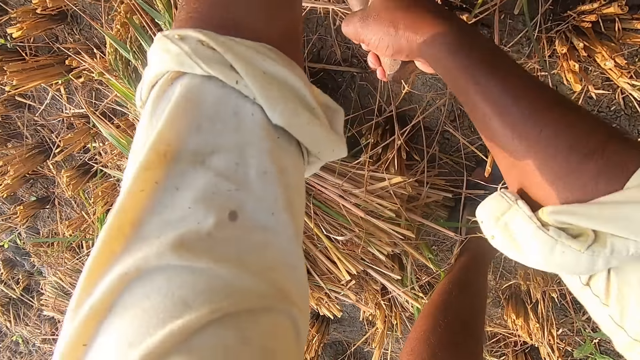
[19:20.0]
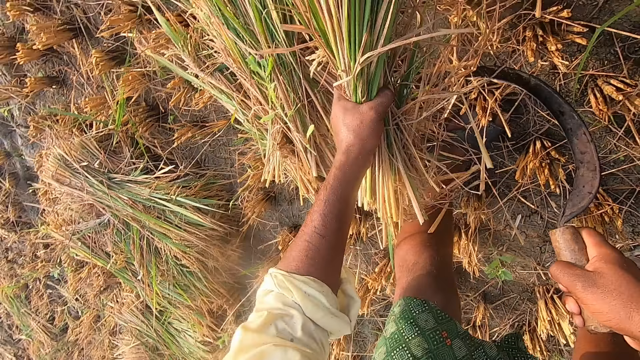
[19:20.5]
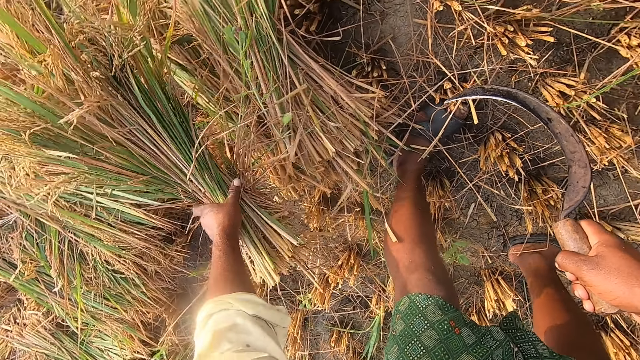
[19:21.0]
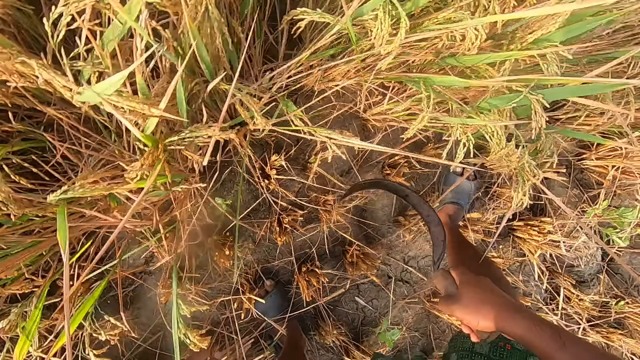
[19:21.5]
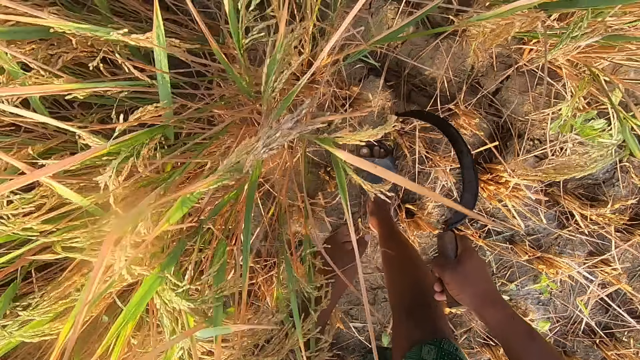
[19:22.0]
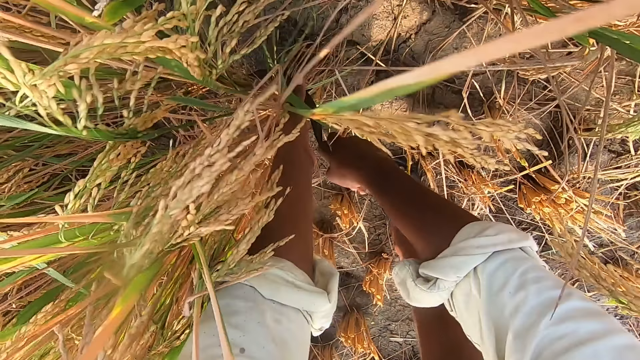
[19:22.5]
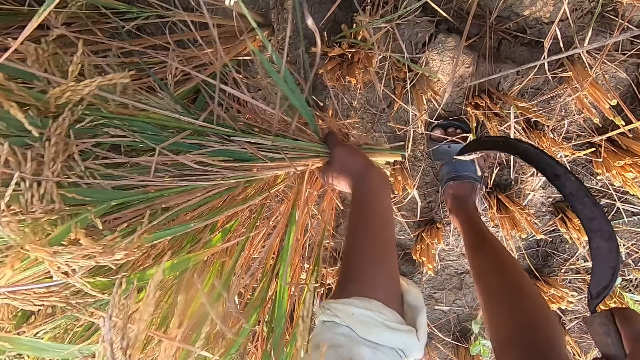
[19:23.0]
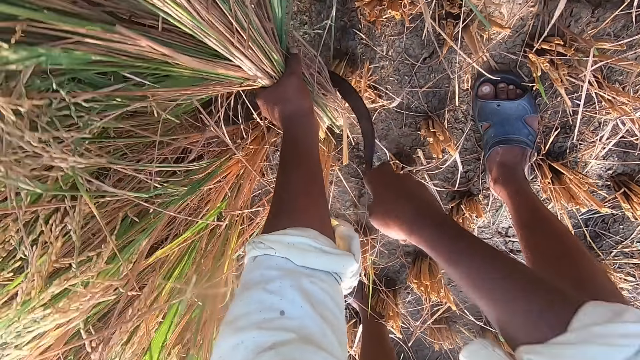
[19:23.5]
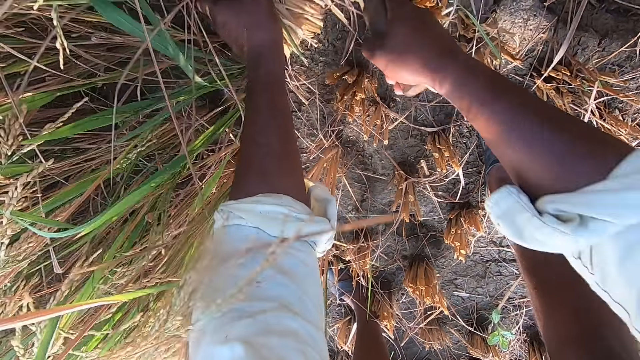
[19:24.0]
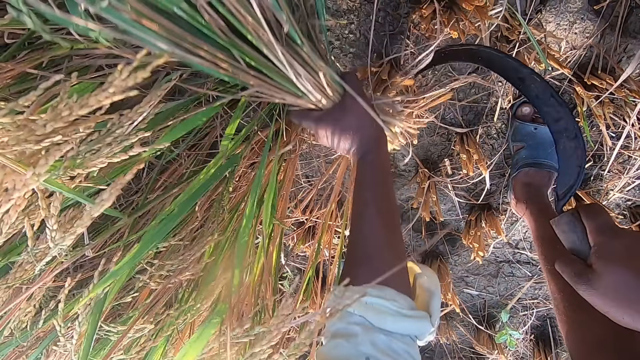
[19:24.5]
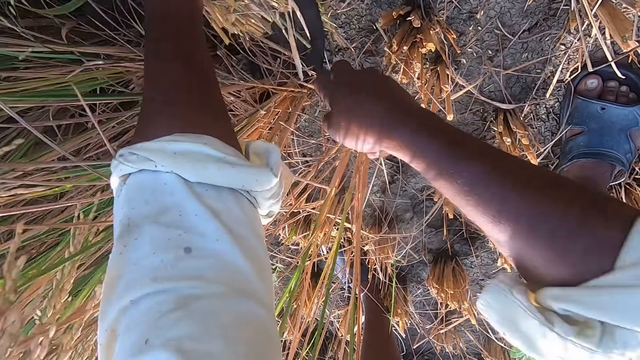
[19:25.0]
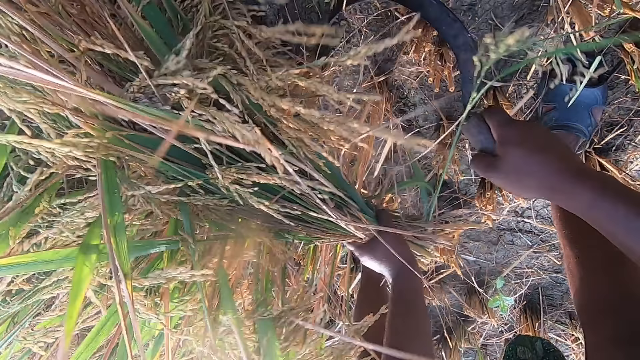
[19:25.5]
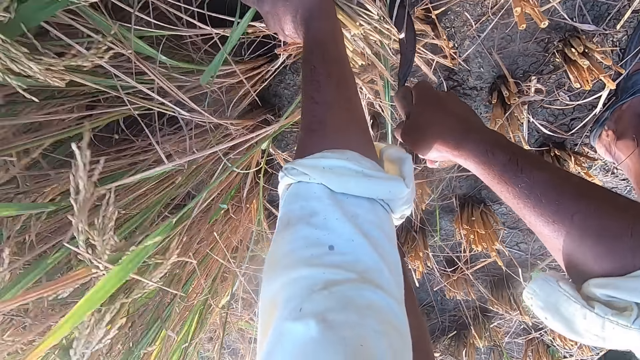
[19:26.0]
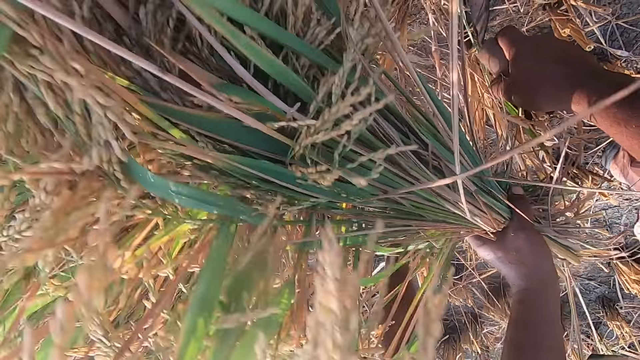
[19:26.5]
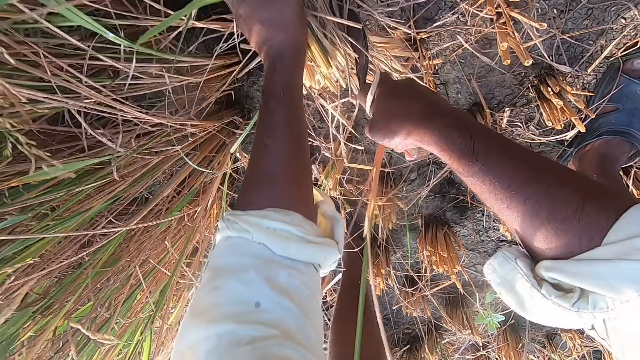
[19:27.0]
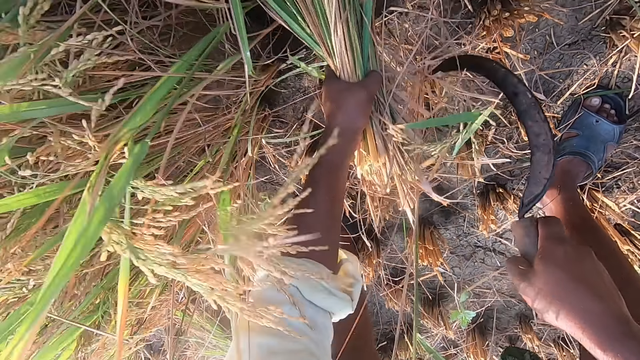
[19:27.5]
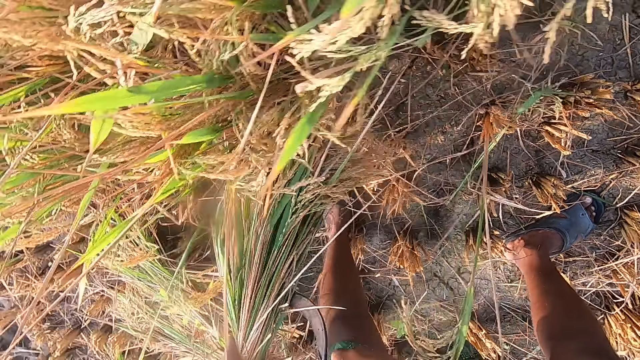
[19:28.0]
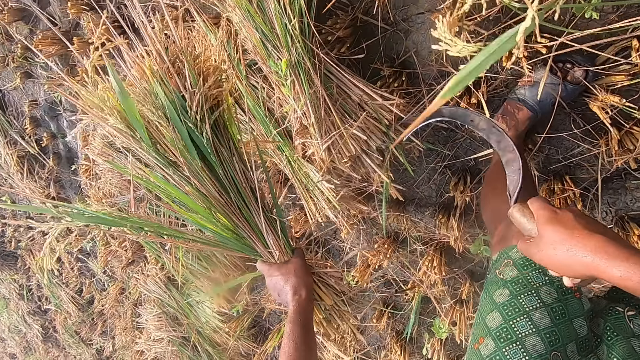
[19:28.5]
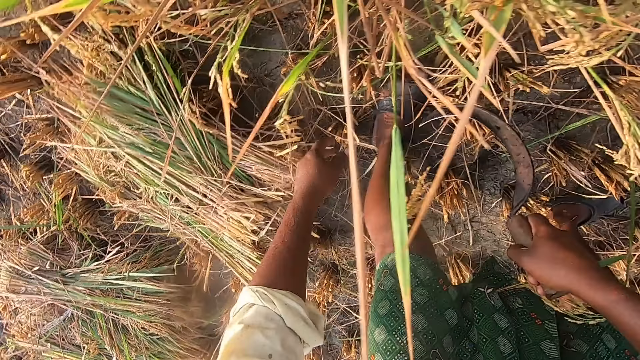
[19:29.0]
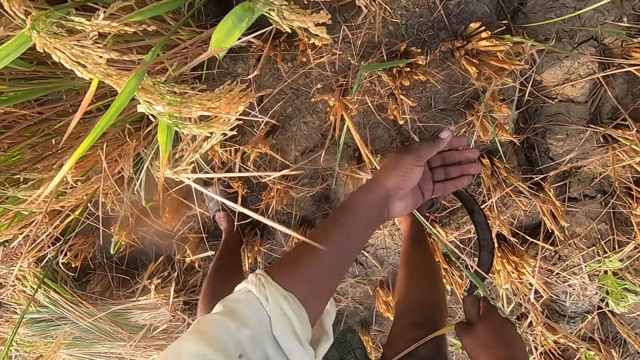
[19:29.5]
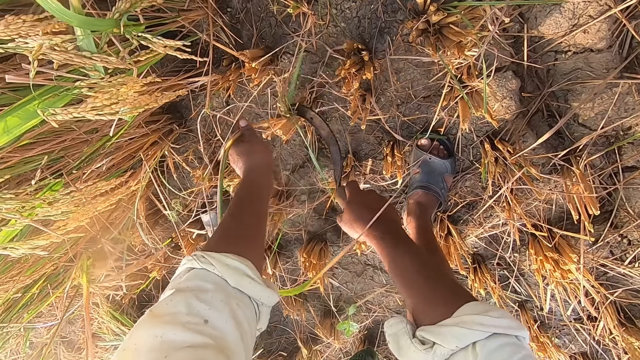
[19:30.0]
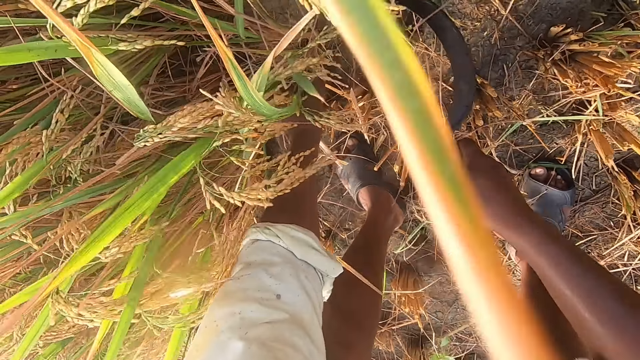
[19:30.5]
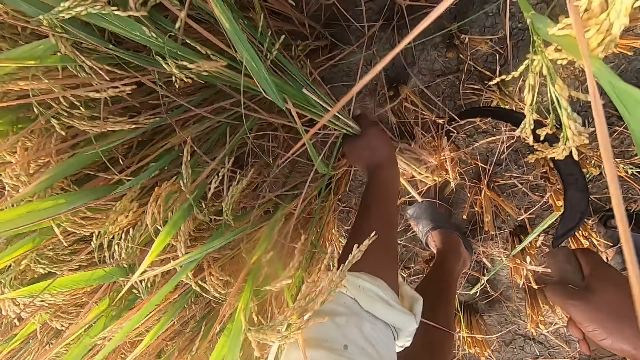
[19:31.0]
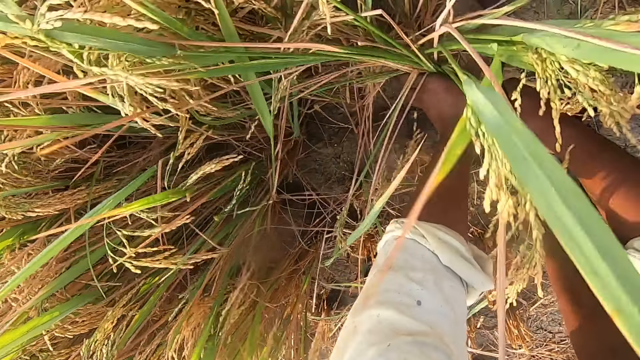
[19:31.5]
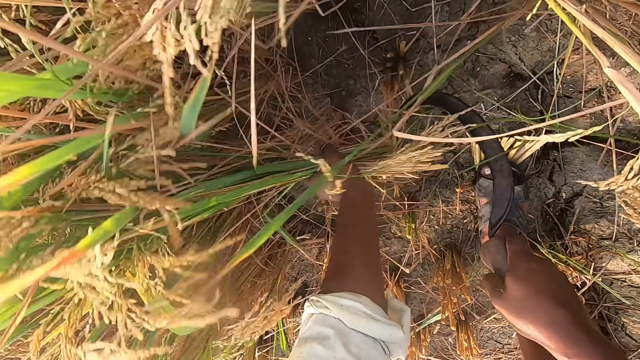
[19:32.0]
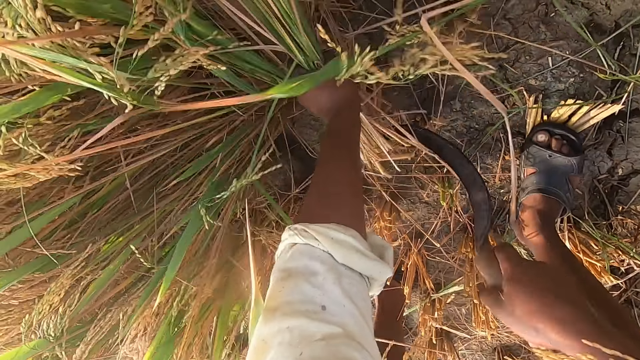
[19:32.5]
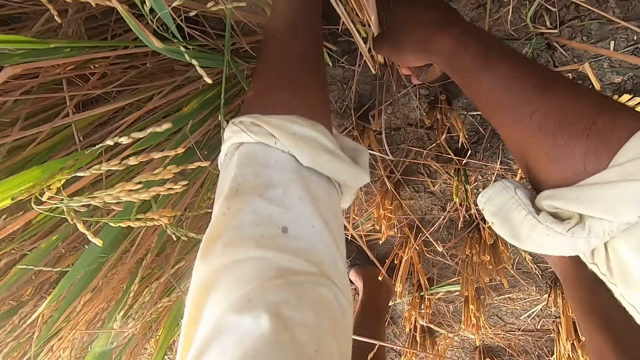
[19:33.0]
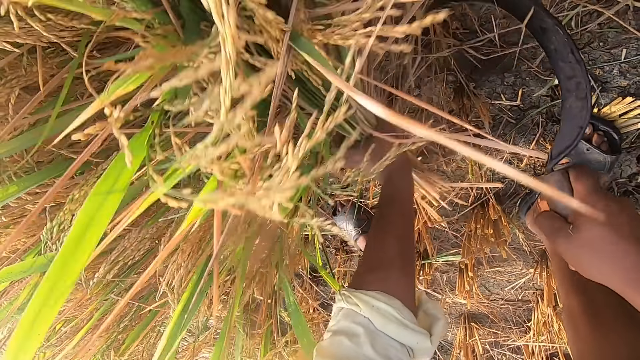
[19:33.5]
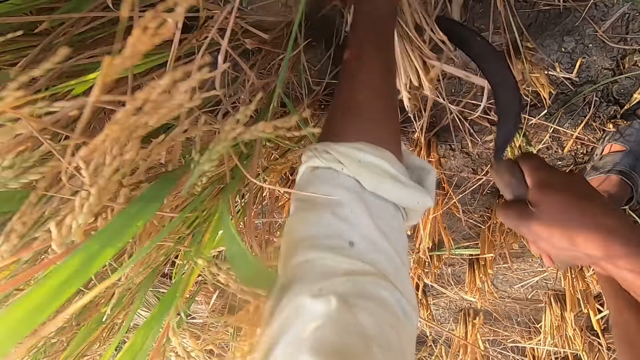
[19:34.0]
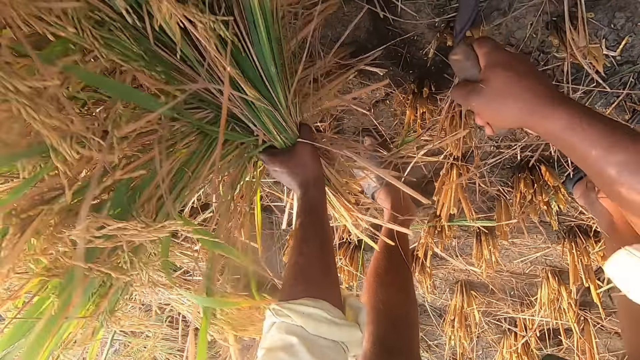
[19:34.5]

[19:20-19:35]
The camera wearer drops the stack of straw or rice plants on the ground. They move around. They hold the rice plants and cut the straw from the ground with the sickle. They pull the rice plants and cut the rice plants with the sickle. They move around. They drop the stack of straw on the ground. They move around. They hold the rice plant and cut the straw from the ground with the sickle. They hold the rice plants and cut the rice plants with the sickle.

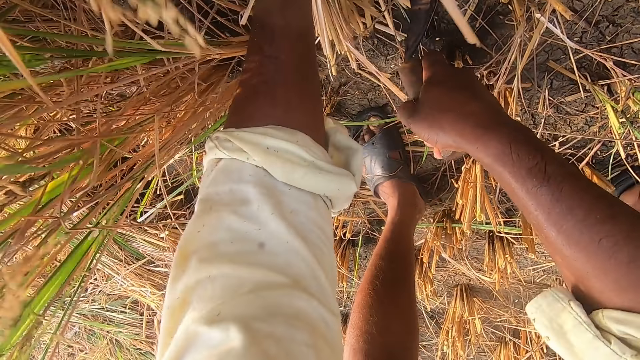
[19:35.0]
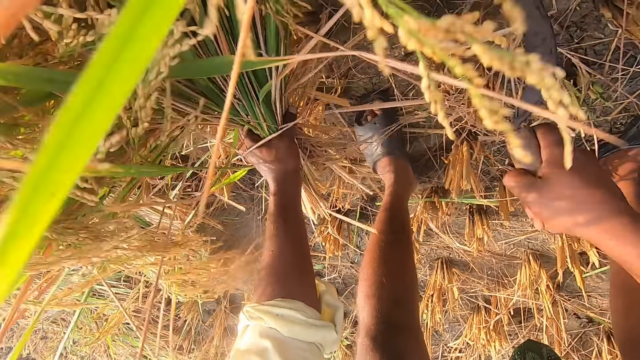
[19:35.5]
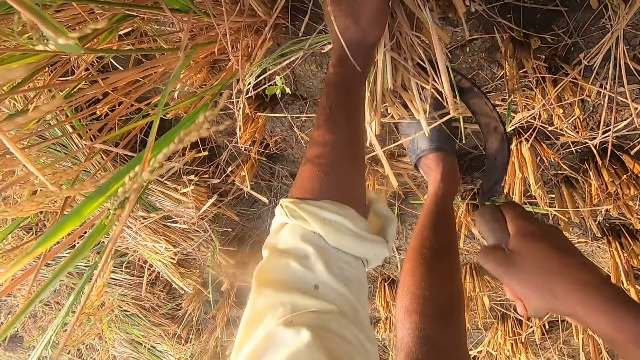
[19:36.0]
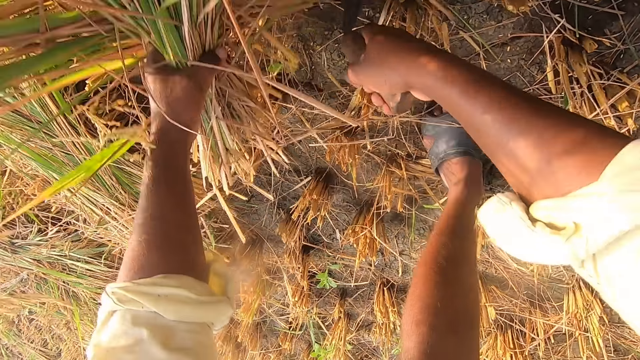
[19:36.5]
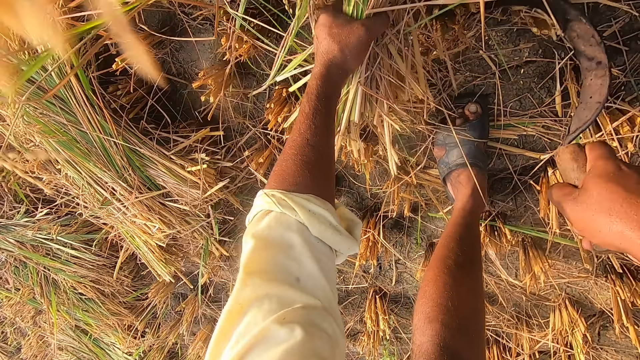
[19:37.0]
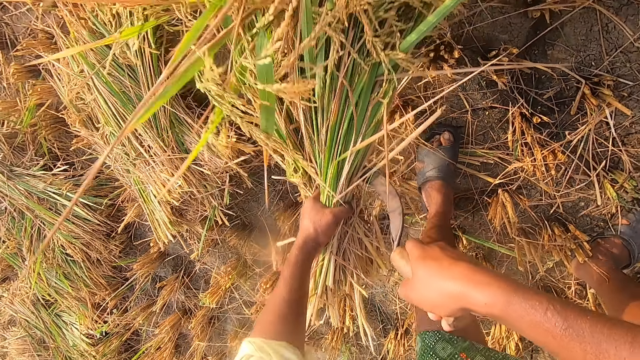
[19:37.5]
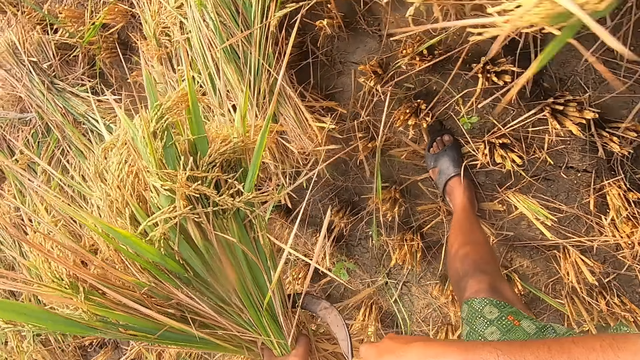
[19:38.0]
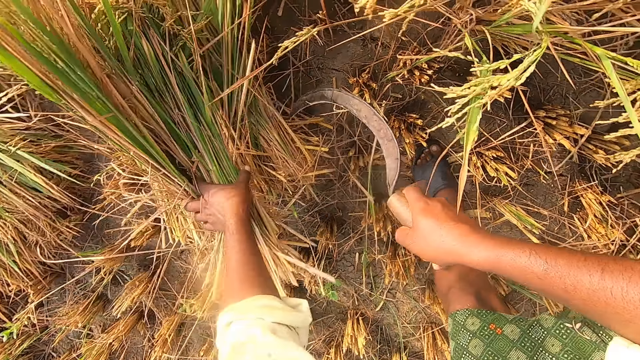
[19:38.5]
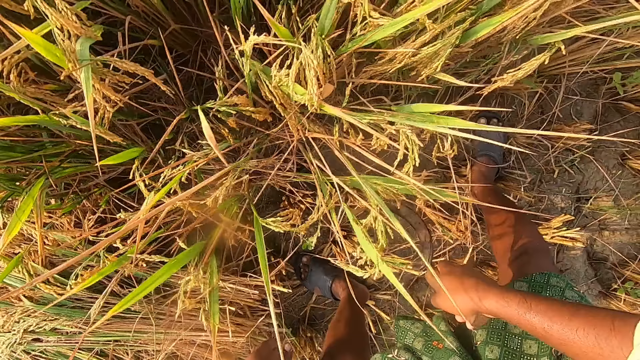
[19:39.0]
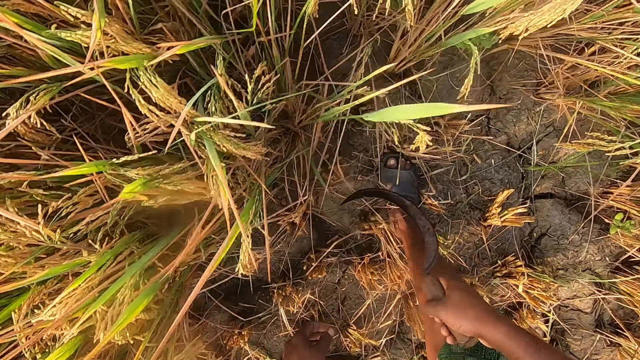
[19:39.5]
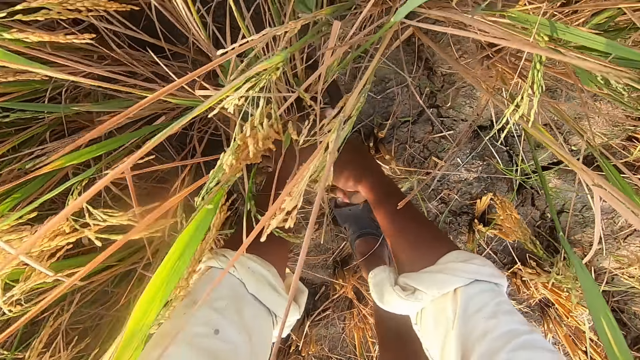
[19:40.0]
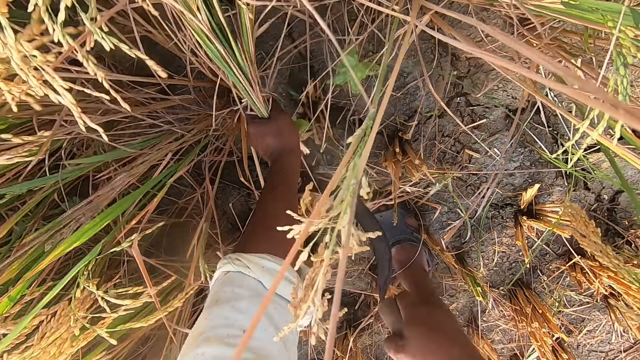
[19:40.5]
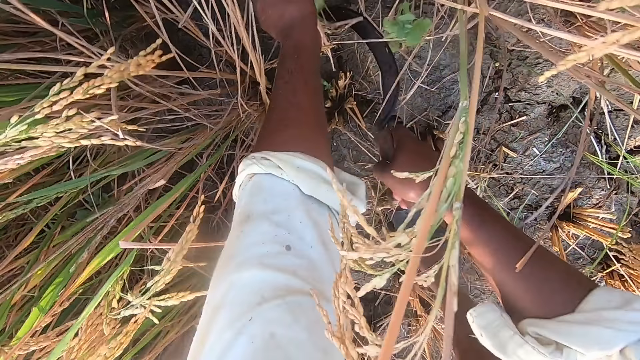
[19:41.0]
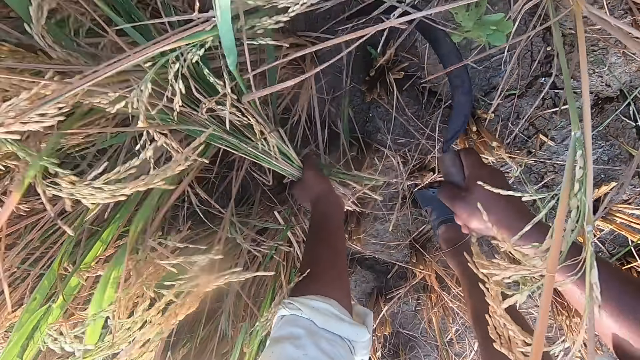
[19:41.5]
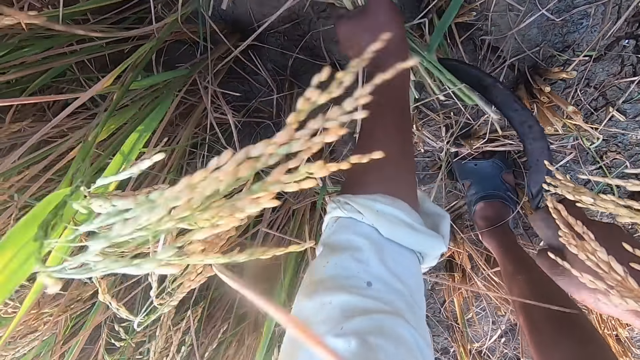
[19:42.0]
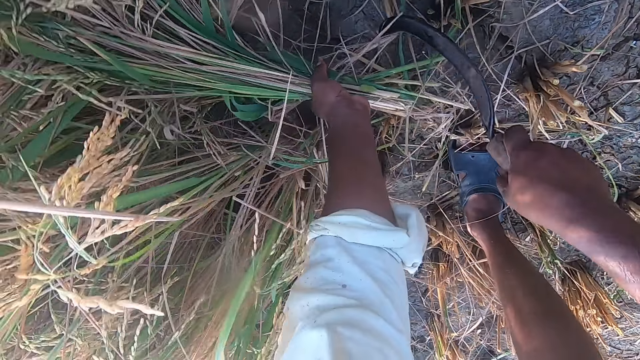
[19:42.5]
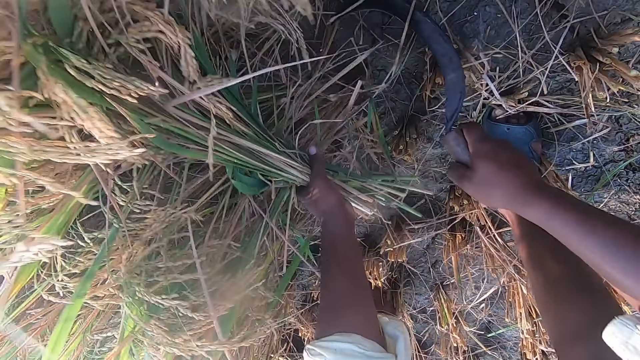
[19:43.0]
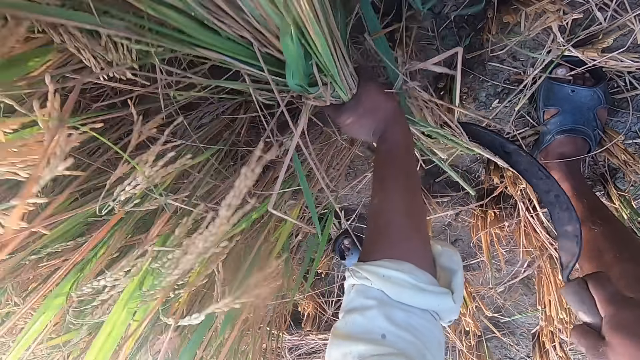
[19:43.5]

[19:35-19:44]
The camera wearer moves around. They drop the stack of straw or rice plants on the ground. They move around. They cut the straw from the ground with the sickle and hold the rice plants.
